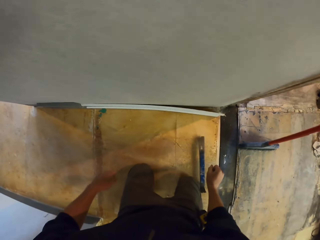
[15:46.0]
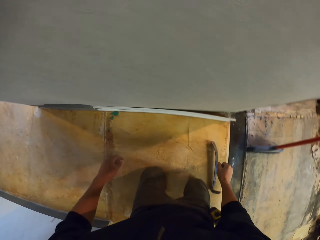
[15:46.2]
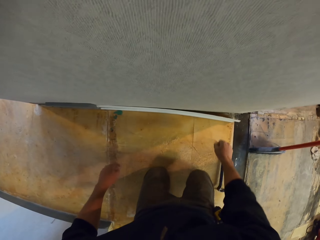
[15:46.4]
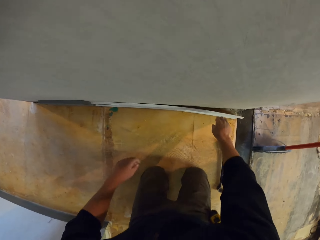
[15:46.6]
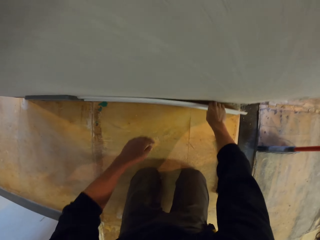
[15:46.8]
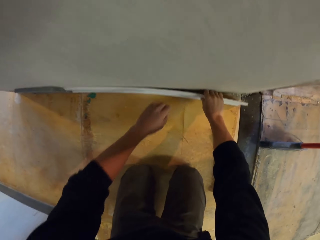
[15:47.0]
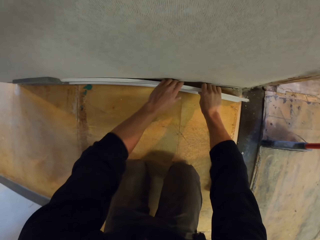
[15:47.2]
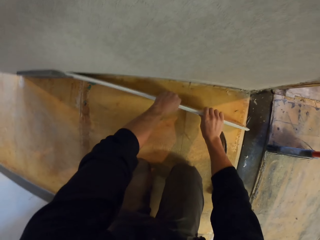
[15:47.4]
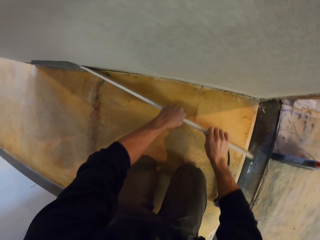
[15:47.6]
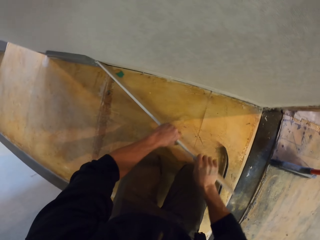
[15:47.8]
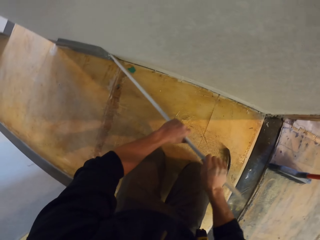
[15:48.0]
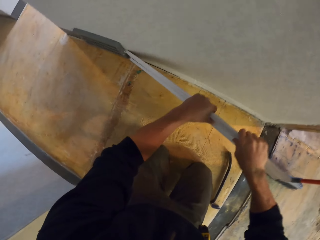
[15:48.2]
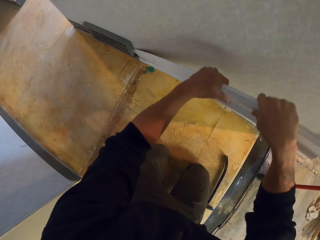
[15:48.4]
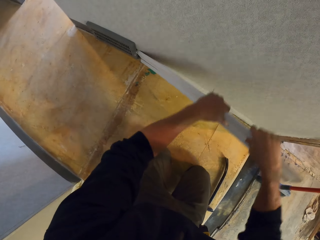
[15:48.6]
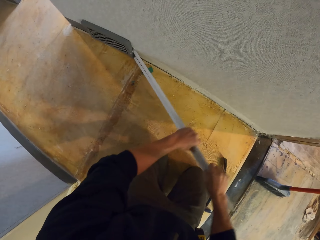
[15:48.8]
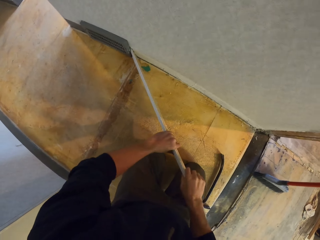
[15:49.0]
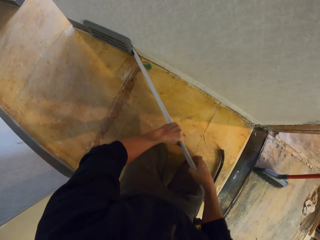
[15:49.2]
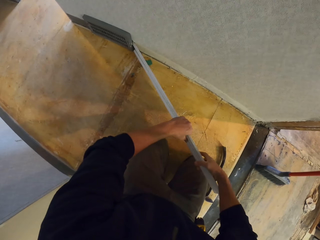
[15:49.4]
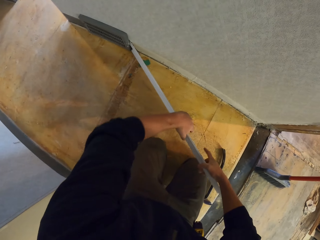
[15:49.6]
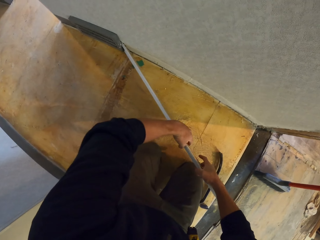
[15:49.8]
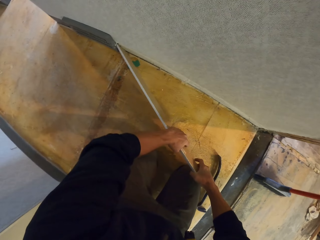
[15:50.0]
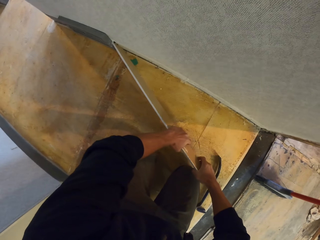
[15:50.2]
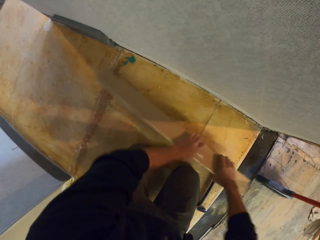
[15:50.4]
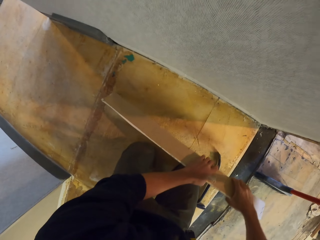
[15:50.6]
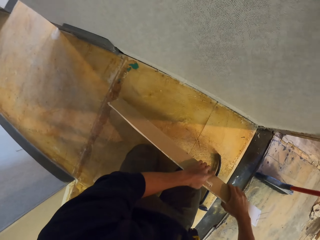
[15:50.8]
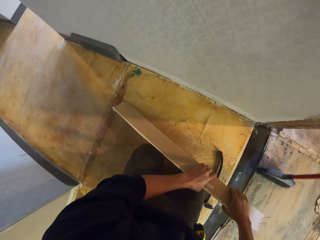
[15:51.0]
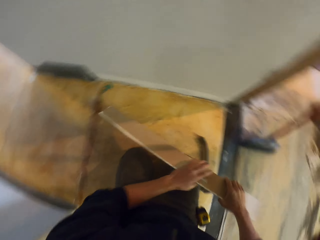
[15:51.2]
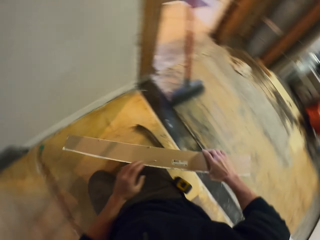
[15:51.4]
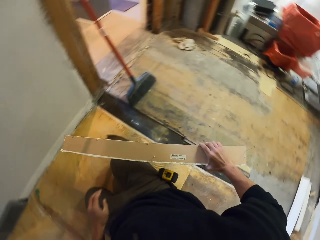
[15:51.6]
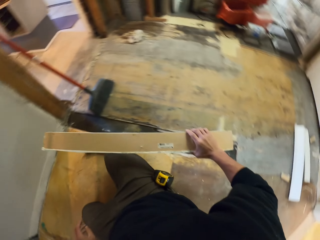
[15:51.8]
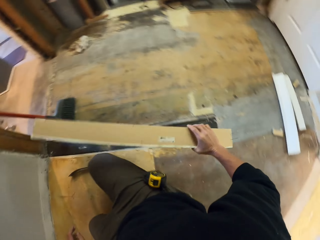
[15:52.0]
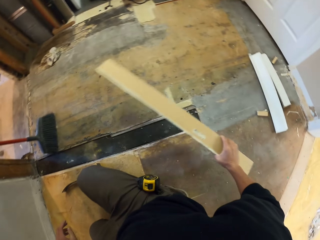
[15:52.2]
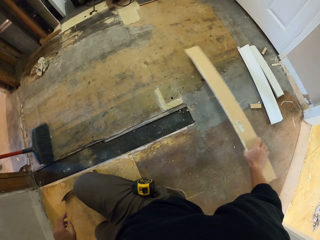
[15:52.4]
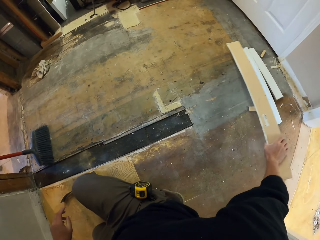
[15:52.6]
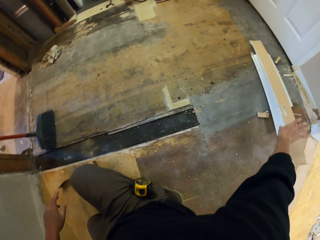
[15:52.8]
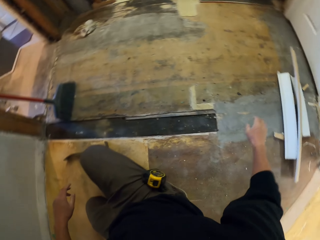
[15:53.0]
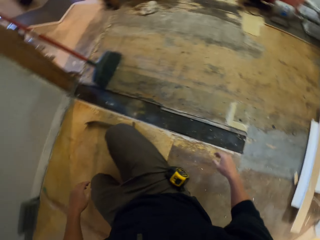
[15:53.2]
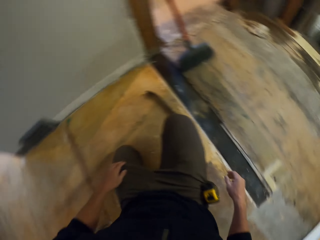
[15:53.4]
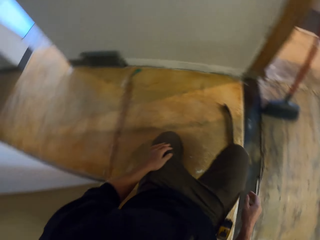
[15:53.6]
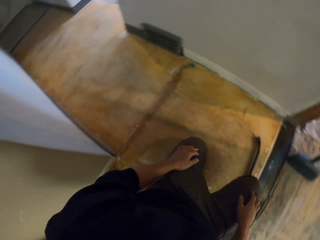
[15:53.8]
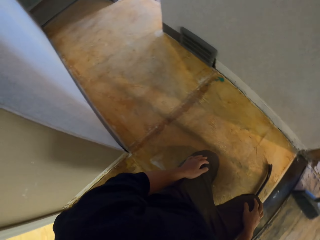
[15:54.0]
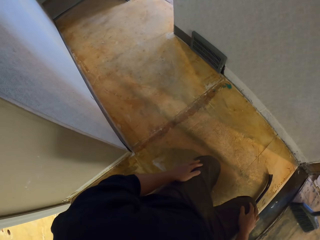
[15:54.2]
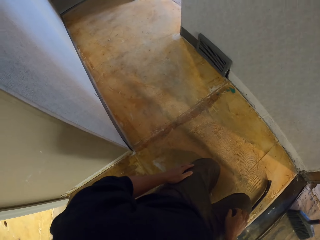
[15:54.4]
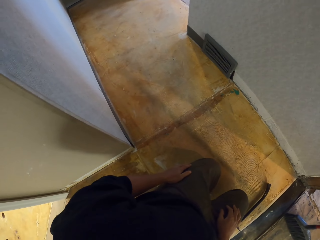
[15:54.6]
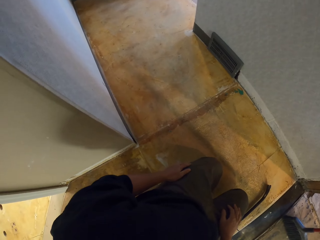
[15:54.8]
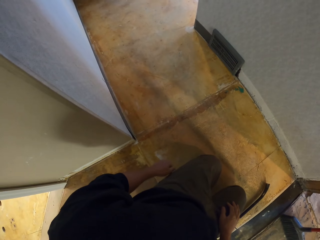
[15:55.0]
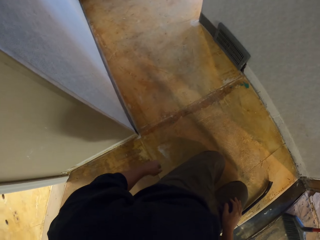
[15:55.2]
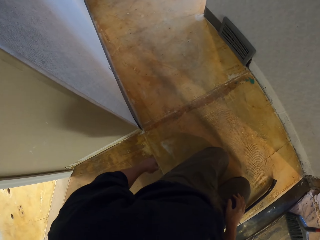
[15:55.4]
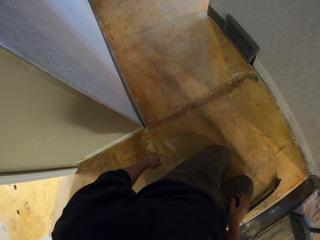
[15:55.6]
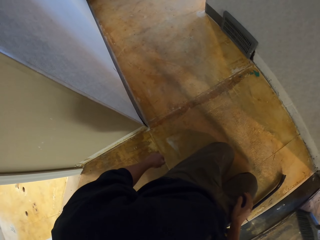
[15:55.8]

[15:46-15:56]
The camera wearer drops the piece of wood on the floor.

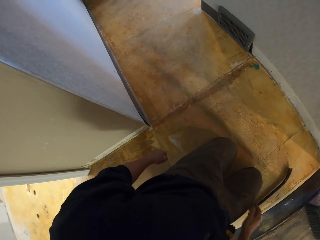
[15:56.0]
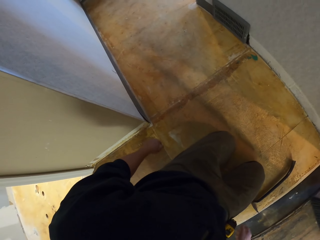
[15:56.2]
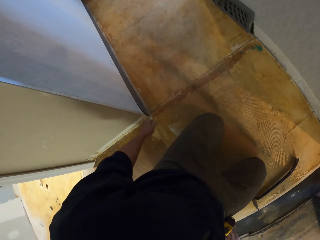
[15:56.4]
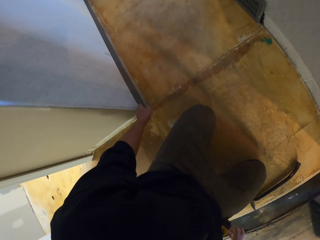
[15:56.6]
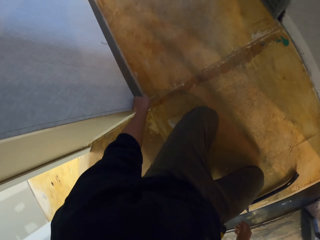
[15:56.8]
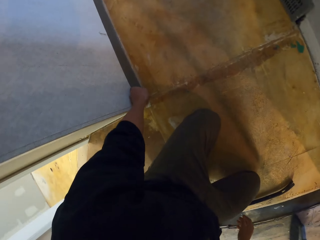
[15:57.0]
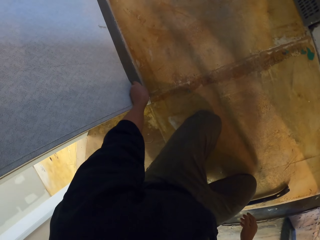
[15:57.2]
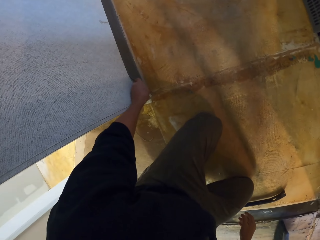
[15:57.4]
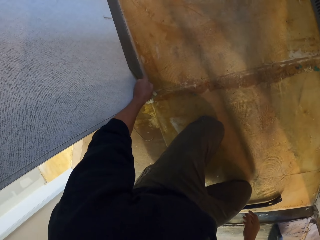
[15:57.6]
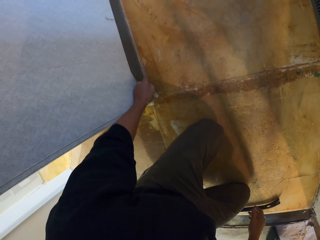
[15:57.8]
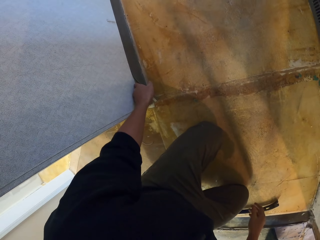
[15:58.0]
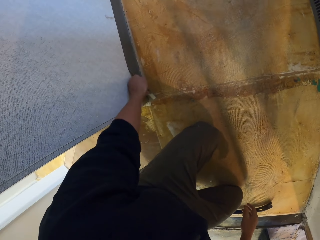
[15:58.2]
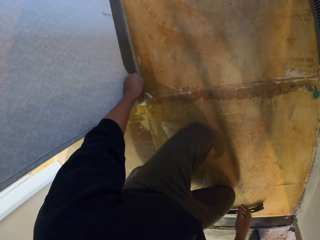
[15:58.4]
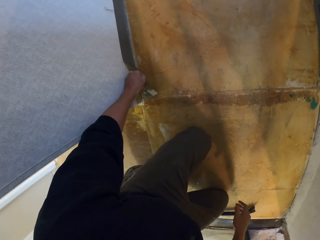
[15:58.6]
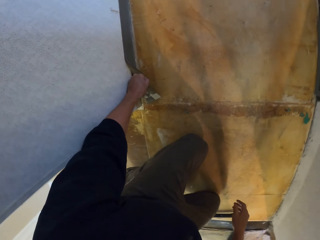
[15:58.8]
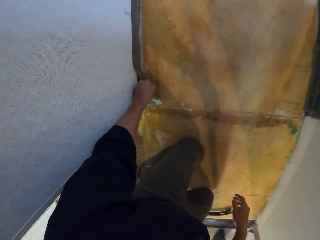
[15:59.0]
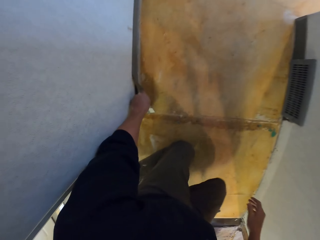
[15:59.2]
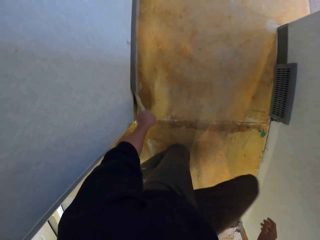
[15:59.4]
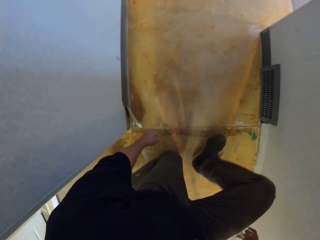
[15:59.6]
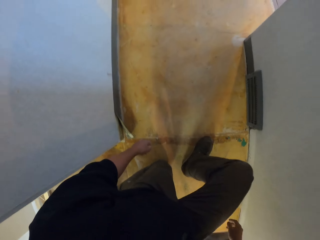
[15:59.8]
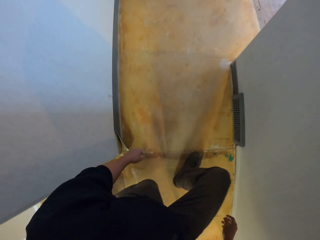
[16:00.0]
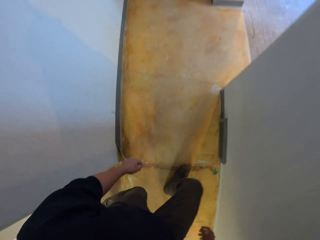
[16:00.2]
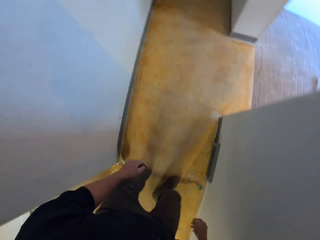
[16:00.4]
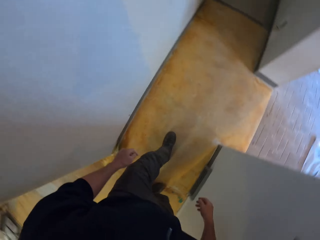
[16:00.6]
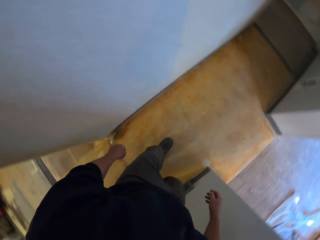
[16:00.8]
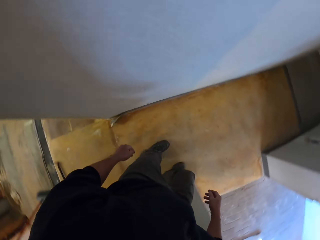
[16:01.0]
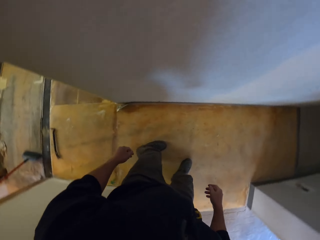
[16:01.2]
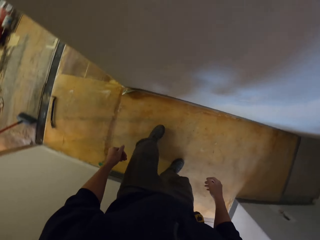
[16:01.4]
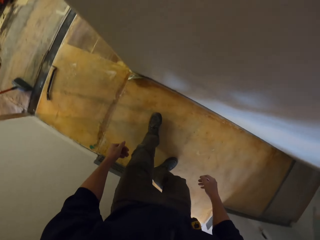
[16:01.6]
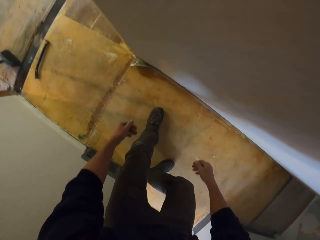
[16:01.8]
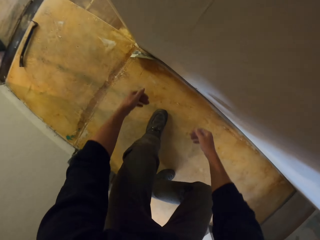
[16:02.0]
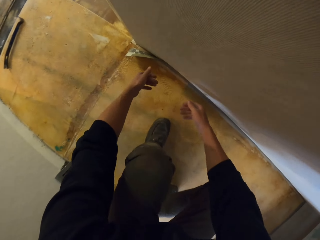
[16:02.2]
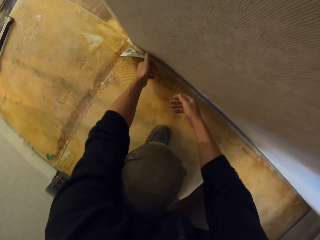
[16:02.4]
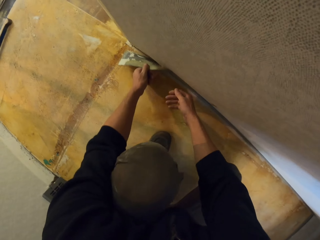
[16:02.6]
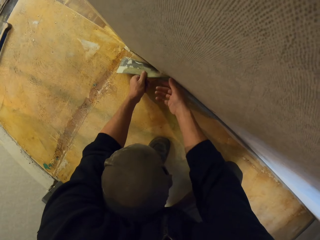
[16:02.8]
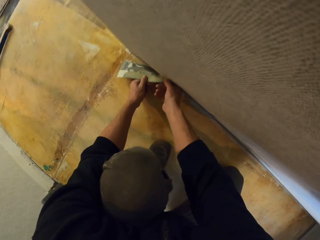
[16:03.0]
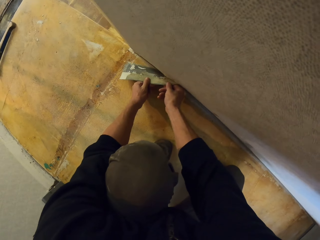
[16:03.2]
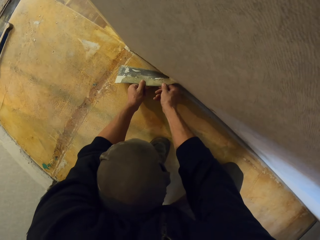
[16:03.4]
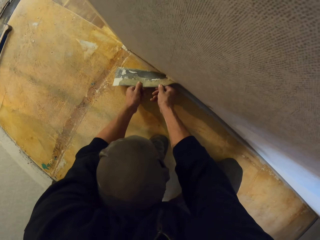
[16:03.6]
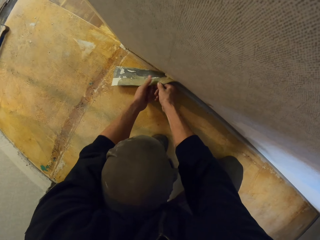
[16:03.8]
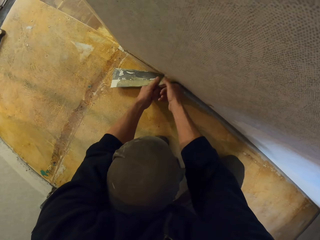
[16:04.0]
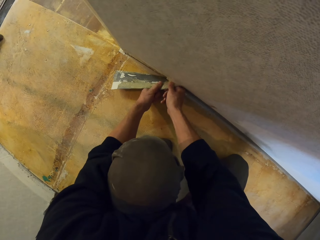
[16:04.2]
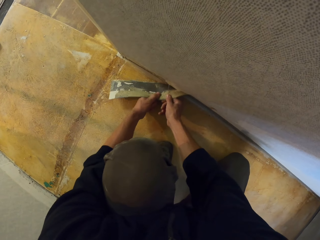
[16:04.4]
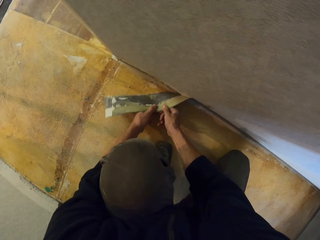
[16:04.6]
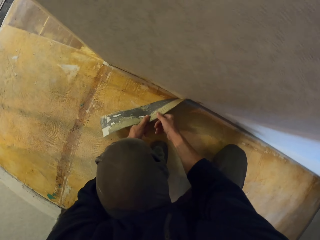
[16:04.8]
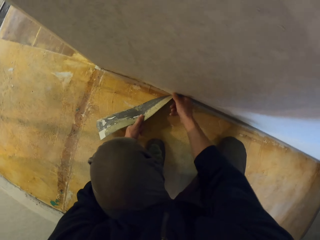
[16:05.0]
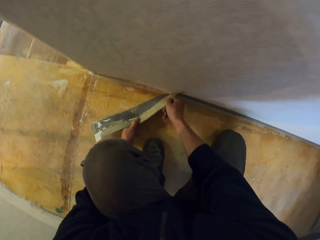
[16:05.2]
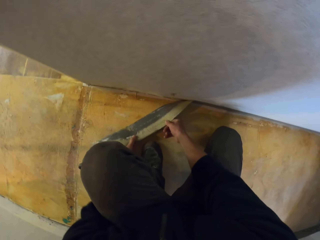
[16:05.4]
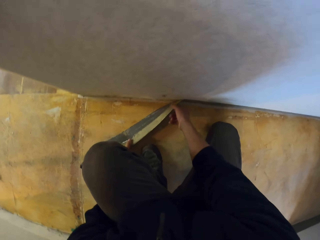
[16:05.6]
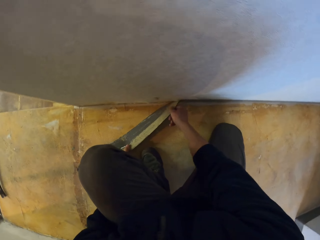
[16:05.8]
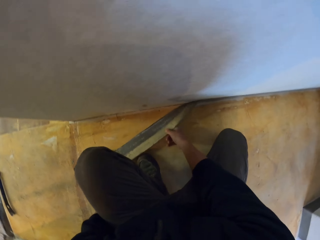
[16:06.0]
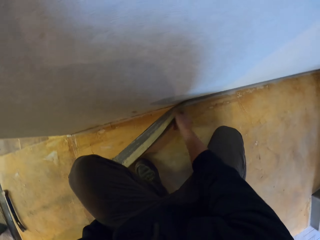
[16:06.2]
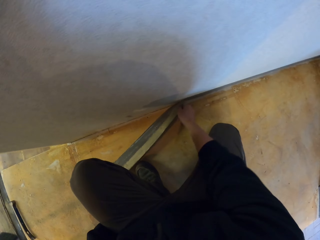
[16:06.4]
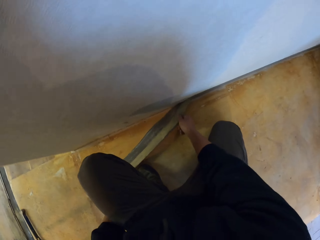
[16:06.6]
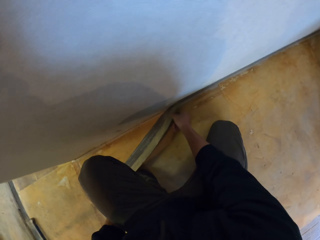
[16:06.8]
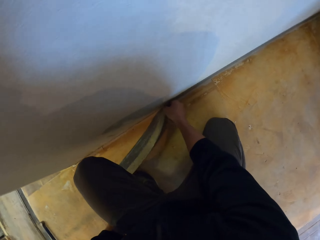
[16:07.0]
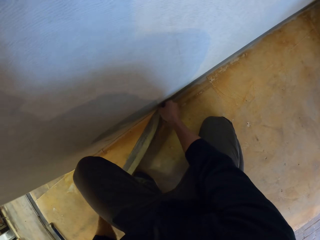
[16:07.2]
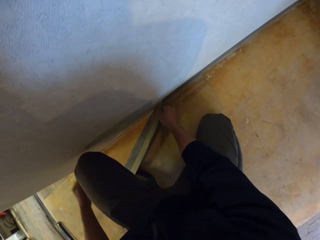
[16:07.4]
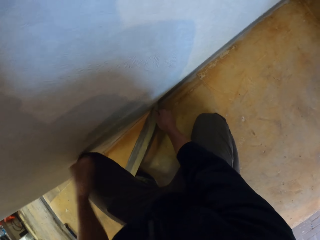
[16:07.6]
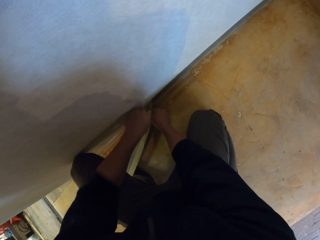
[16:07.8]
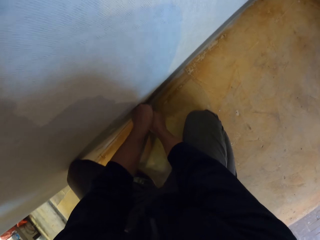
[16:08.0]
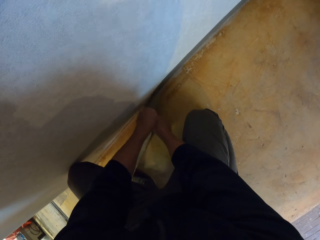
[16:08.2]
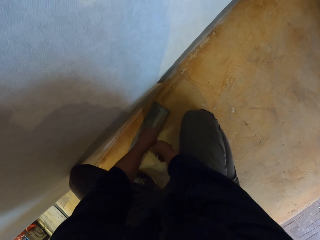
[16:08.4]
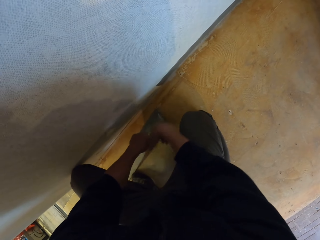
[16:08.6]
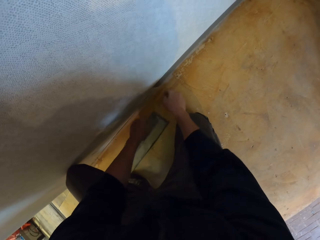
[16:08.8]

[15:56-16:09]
The camera wearer pulls the wall protector. They remove something from the wall. They stand, take a few steps, and squat. They remove the wall protector.
